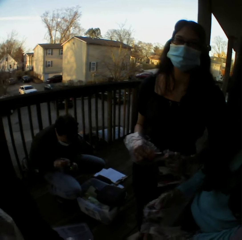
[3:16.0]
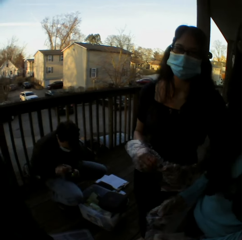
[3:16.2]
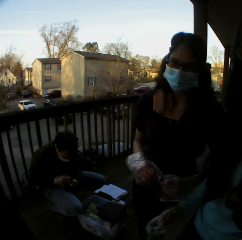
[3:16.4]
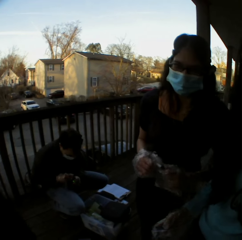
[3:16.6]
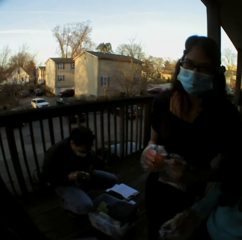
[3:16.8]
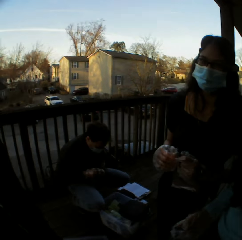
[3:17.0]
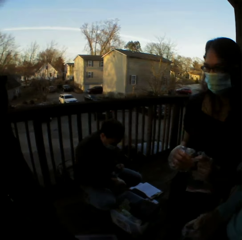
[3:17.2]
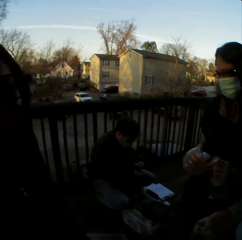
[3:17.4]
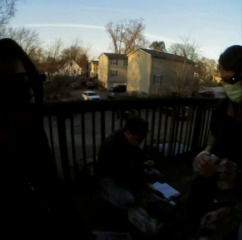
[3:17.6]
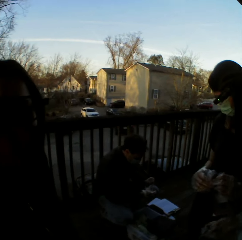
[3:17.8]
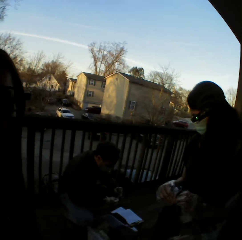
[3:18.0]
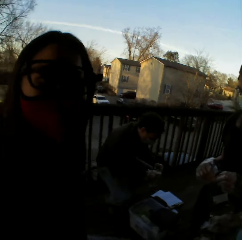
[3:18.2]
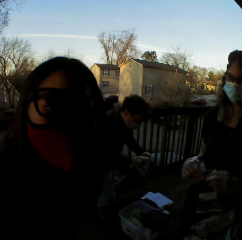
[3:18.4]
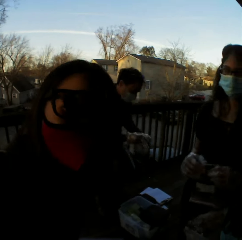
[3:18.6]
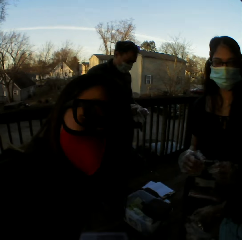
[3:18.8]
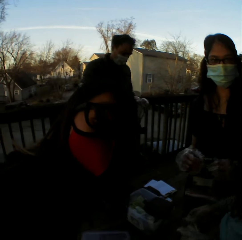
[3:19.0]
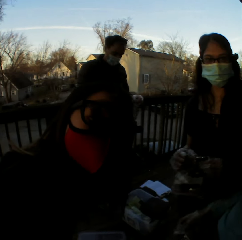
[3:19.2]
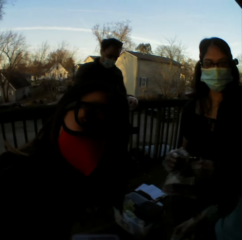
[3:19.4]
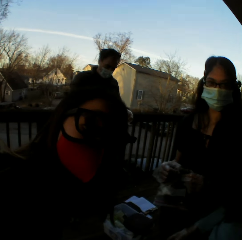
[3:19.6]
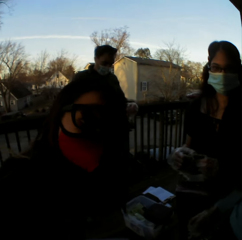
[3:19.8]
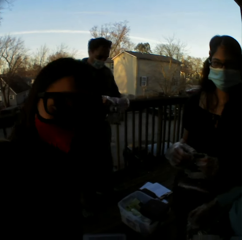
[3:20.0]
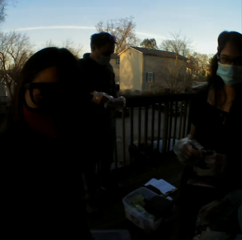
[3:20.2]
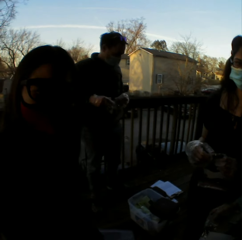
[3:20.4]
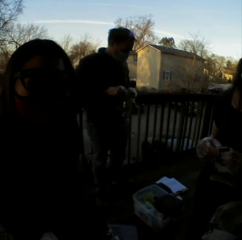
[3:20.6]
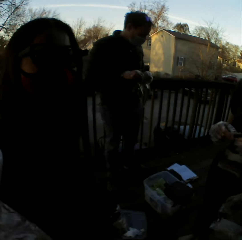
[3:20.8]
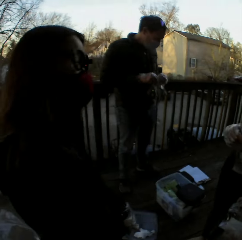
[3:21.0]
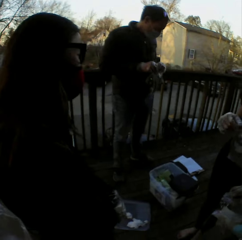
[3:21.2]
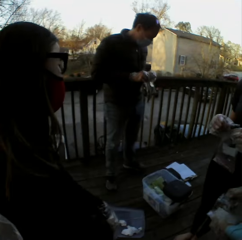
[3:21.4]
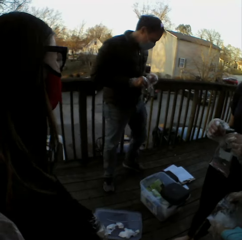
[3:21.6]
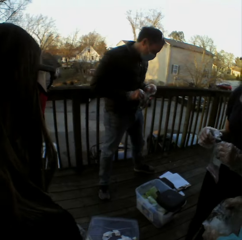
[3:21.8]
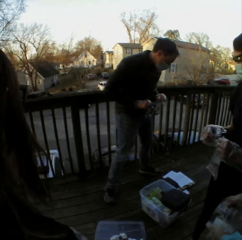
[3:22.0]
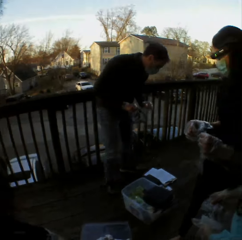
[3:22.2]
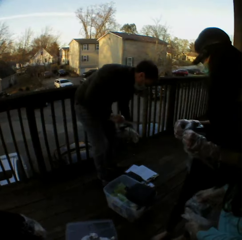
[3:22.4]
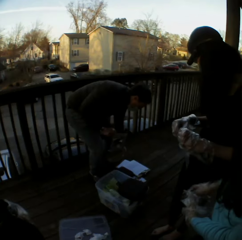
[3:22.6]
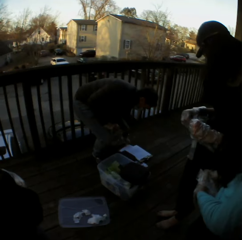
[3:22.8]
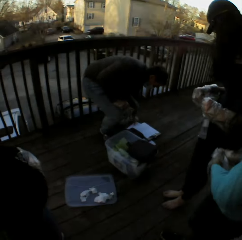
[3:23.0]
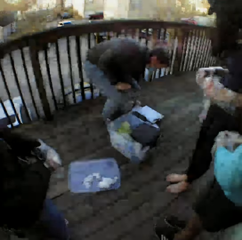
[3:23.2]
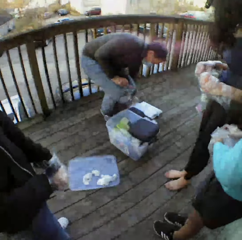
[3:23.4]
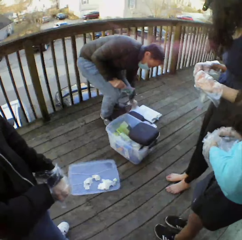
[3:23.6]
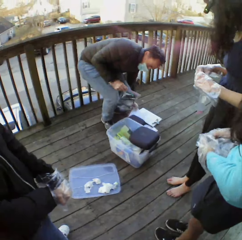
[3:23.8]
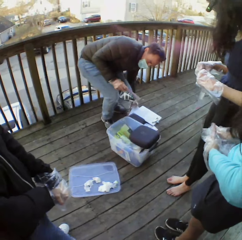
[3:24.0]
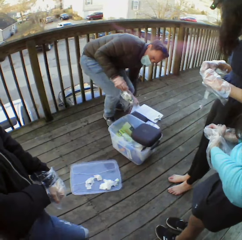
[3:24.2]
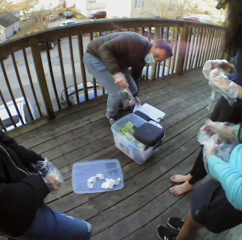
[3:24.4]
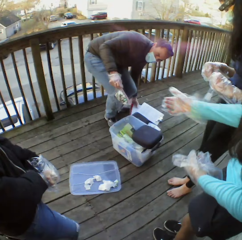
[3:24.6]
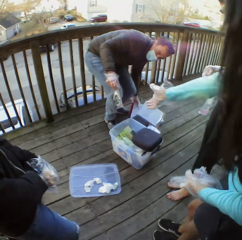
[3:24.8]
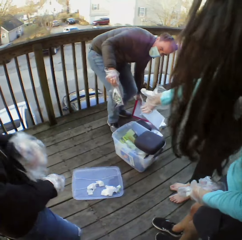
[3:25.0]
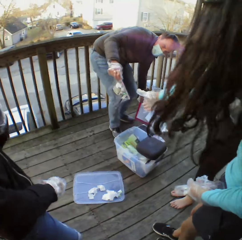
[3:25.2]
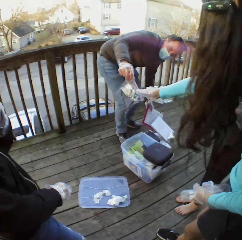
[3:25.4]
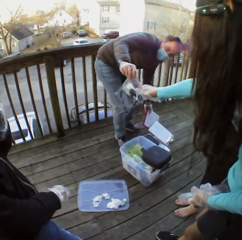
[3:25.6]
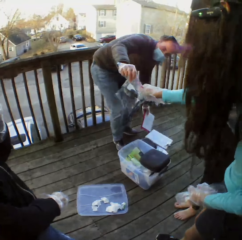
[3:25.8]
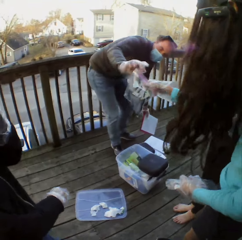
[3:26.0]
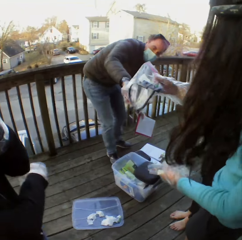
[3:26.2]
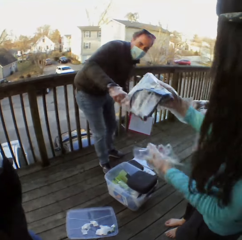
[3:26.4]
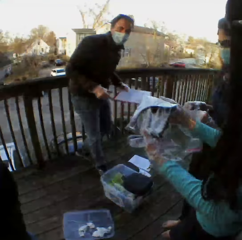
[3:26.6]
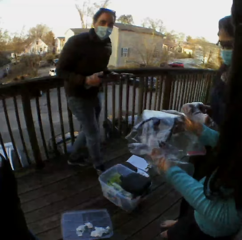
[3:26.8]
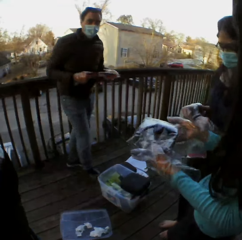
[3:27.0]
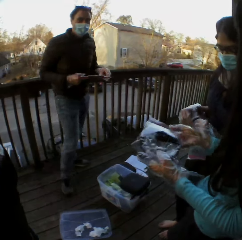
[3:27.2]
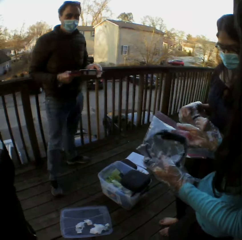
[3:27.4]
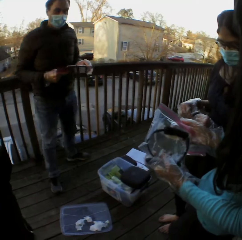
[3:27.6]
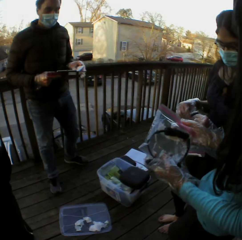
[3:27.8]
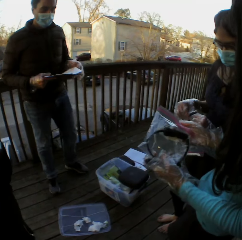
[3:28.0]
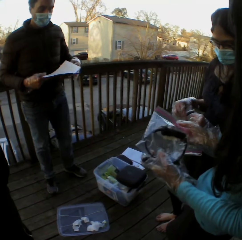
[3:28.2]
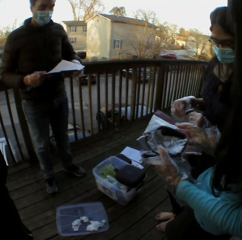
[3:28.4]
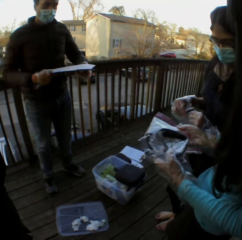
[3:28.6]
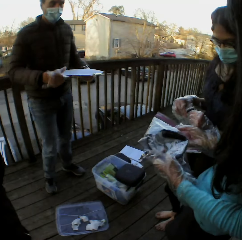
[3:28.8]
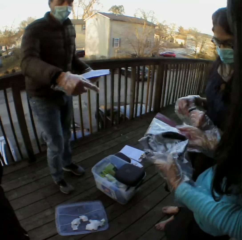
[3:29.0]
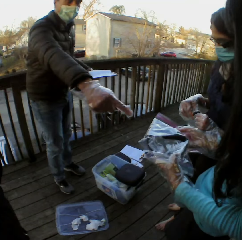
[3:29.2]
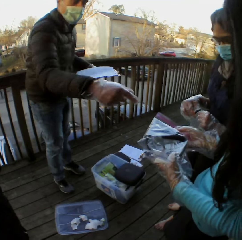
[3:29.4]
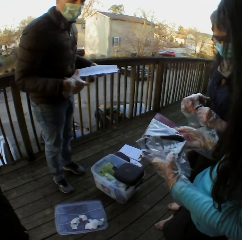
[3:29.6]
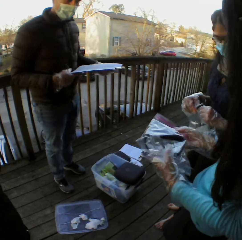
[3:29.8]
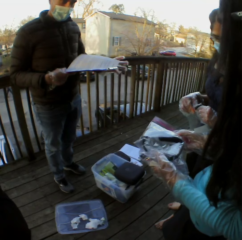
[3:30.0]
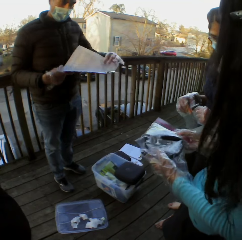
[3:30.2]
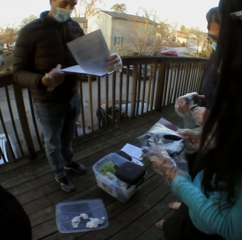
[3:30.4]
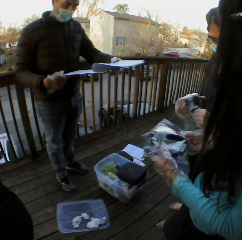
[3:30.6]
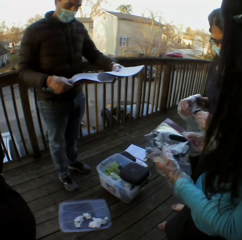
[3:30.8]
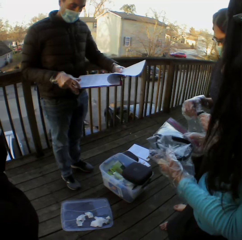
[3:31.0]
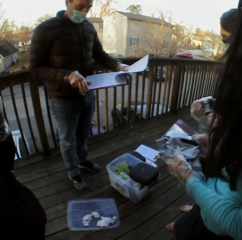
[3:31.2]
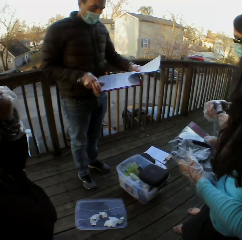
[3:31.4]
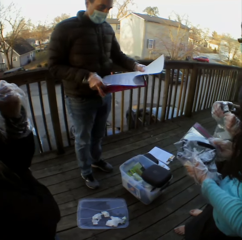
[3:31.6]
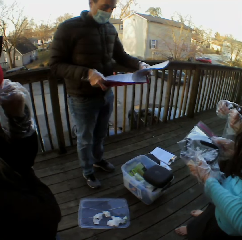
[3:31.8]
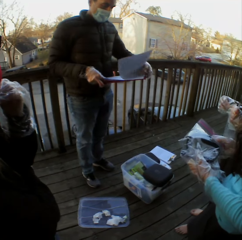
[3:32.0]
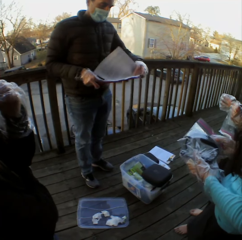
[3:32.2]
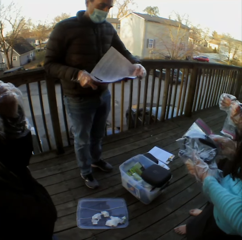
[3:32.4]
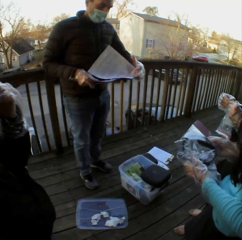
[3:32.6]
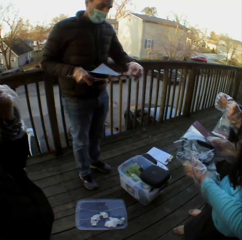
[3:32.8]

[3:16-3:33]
A man picks something in the container. The man gives out the papers.

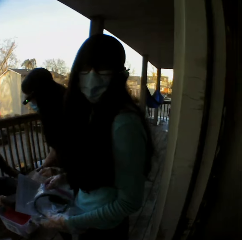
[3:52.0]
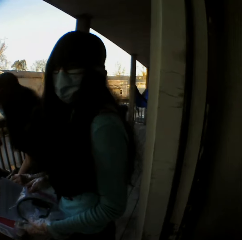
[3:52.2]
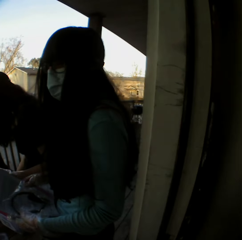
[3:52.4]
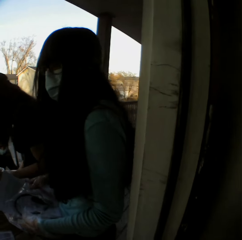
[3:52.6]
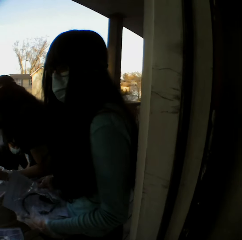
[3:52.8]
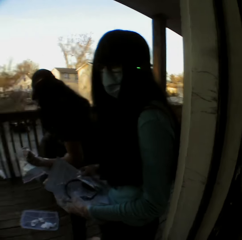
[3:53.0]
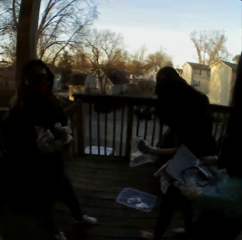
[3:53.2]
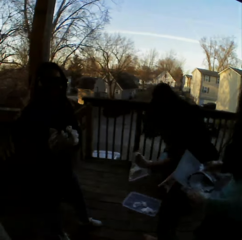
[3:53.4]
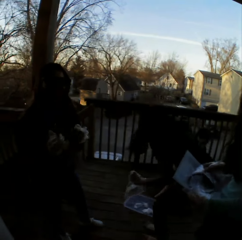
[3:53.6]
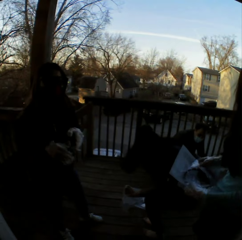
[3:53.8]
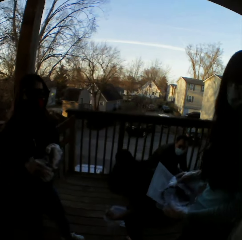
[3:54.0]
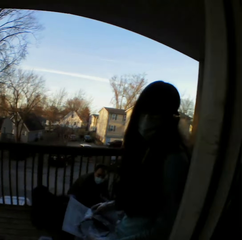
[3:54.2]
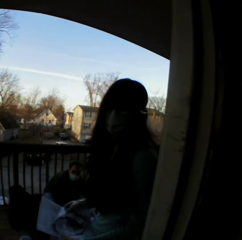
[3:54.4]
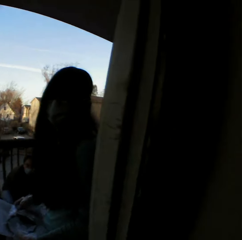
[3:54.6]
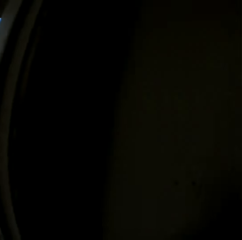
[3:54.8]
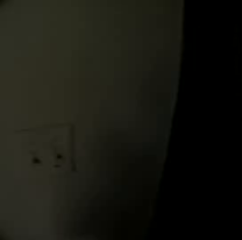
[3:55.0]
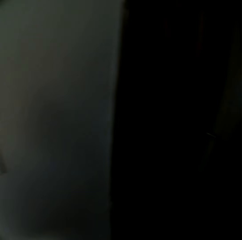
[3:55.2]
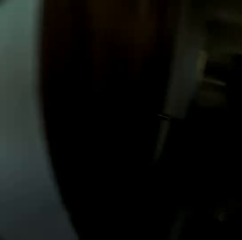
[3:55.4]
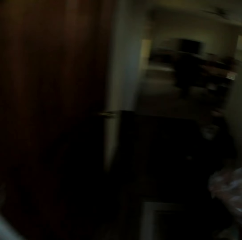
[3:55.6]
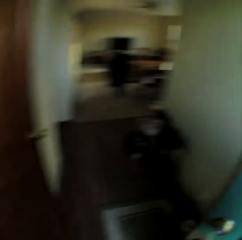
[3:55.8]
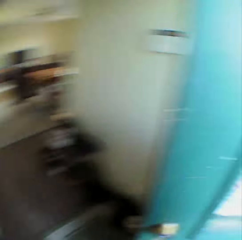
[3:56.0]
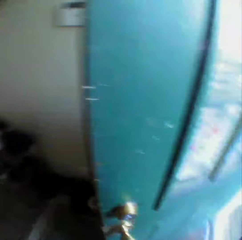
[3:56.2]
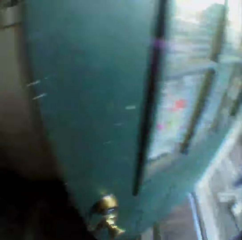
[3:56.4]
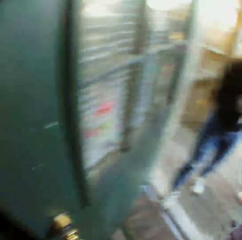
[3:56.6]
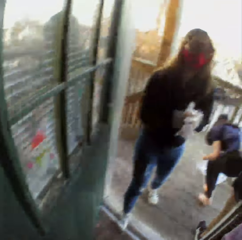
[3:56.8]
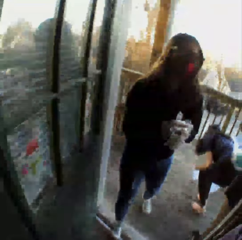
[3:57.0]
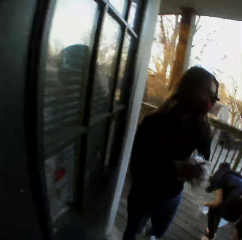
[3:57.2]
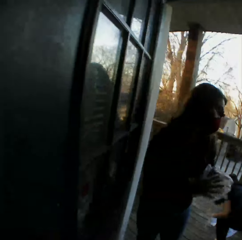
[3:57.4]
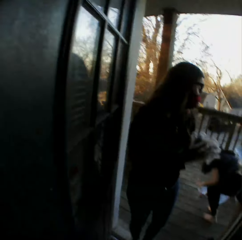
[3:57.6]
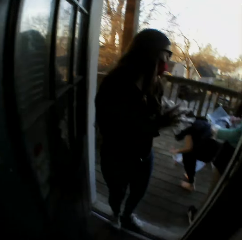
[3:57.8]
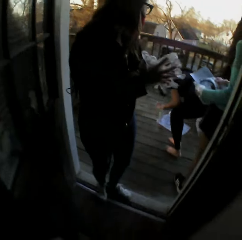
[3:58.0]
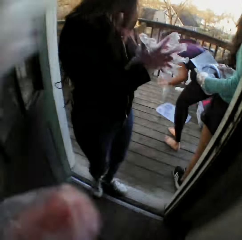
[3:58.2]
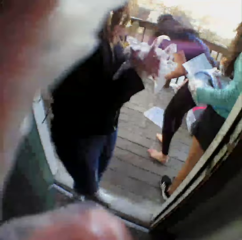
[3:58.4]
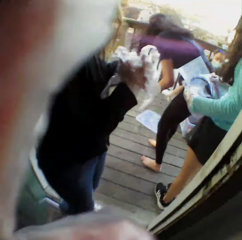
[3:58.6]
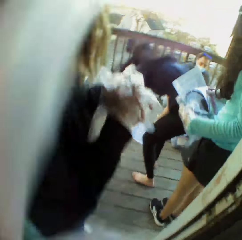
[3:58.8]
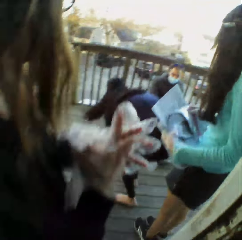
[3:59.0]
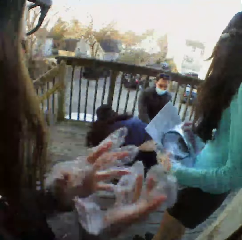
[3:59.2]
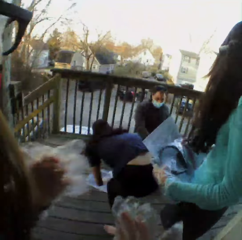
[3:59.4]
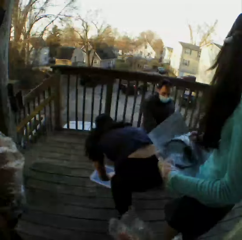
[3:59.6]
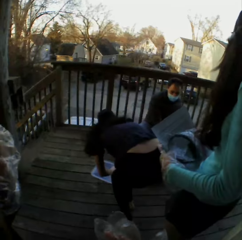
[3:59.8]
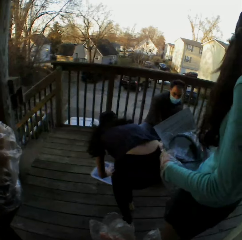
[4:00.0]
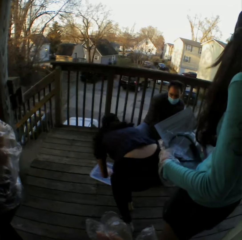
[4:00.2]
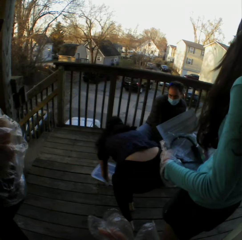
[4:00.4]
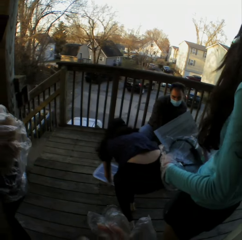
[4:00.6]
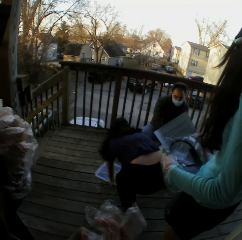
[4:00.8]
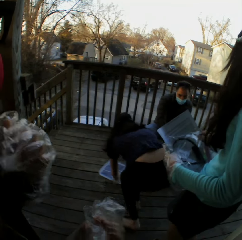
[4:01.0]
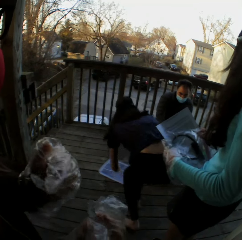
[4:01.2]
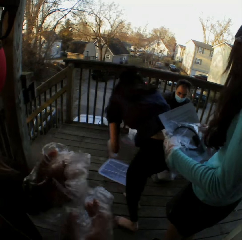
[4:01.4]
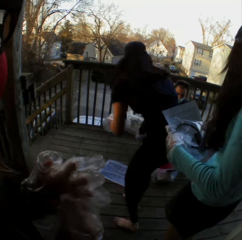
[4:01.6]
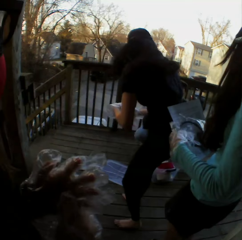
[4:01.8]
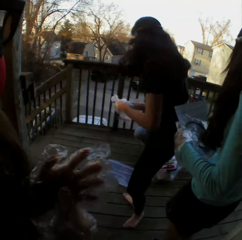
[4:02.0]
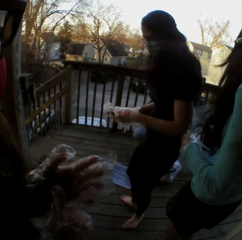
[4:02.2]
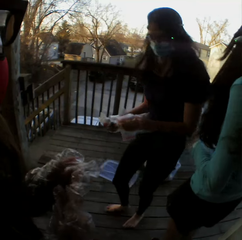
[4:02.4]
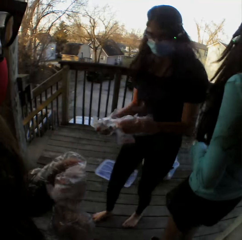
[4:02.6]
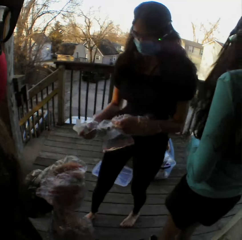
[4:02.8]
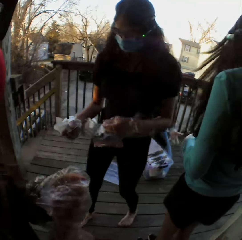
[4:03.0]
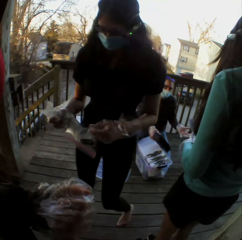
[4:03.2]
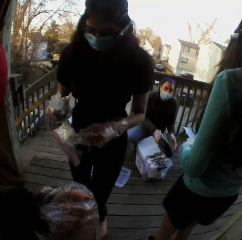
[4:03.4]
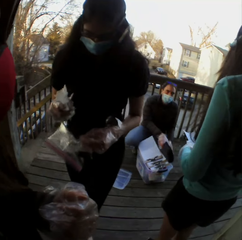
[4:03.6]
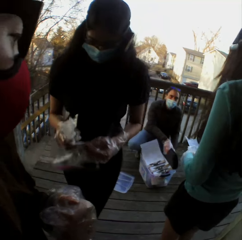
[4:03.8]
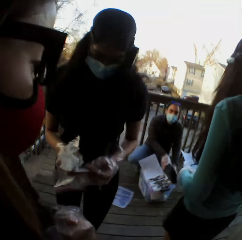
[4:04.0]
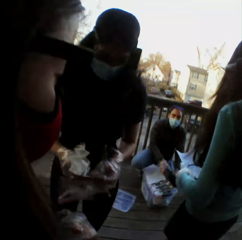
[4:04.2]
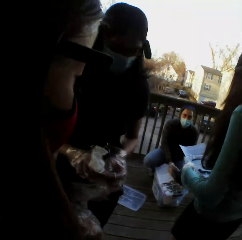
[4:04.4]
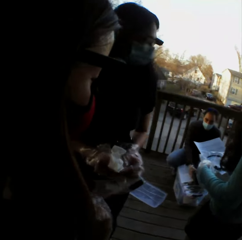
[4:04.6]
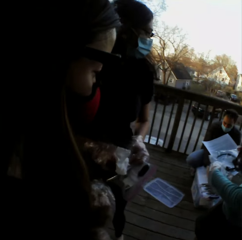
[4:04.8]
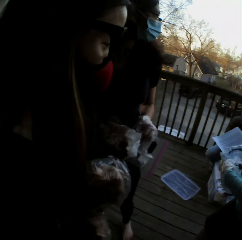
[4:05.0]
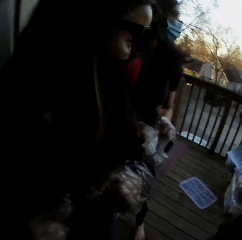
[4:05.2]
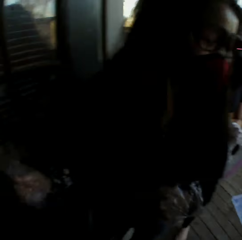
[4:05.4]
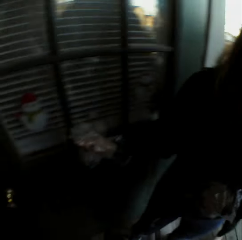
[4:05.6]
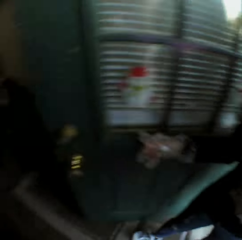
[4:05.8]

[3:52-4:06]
The camera wearer looks around. They walk in the house. A woman enters the house.
